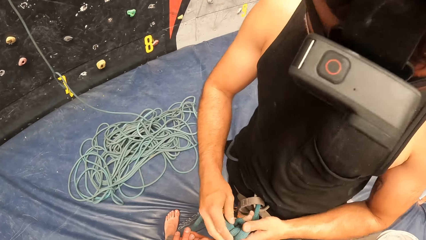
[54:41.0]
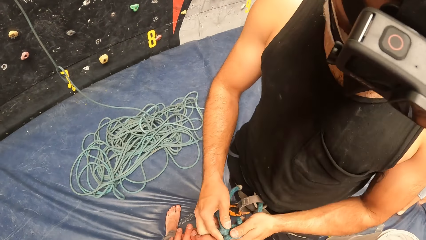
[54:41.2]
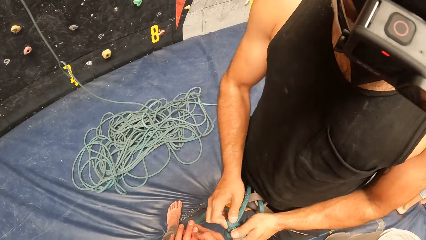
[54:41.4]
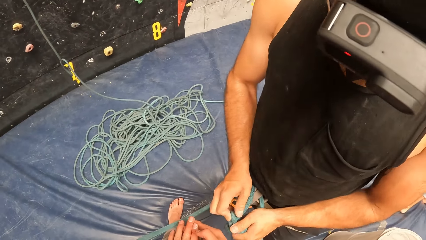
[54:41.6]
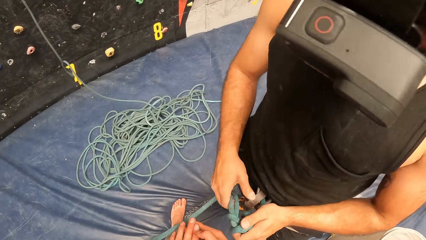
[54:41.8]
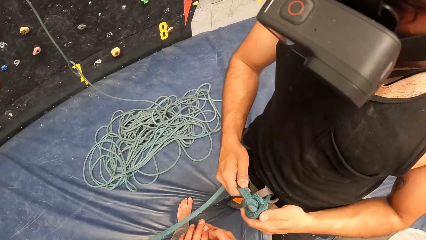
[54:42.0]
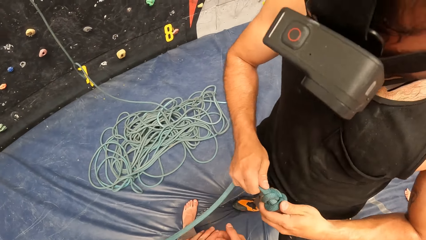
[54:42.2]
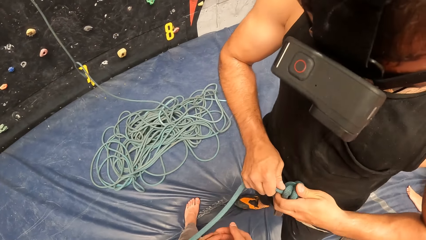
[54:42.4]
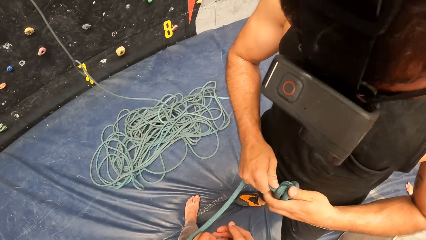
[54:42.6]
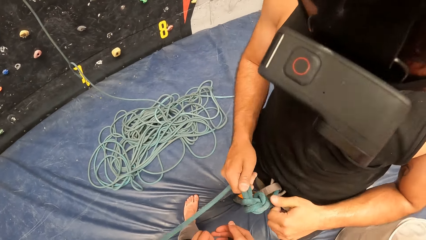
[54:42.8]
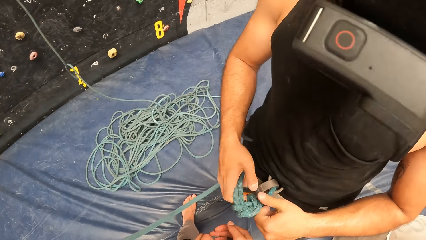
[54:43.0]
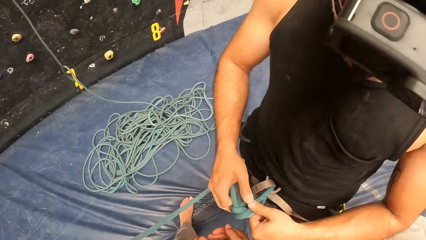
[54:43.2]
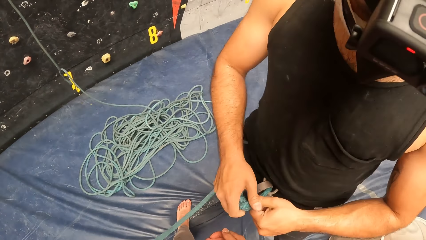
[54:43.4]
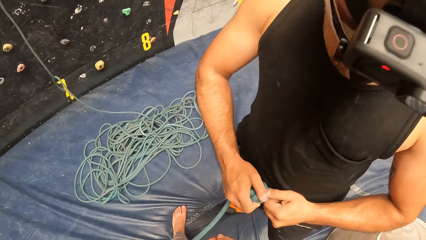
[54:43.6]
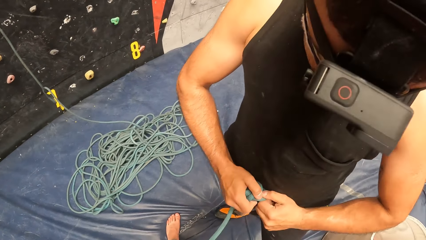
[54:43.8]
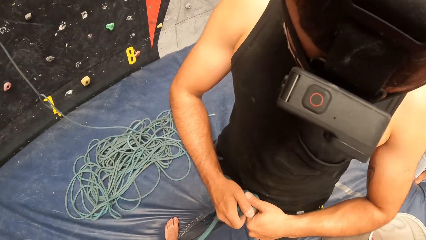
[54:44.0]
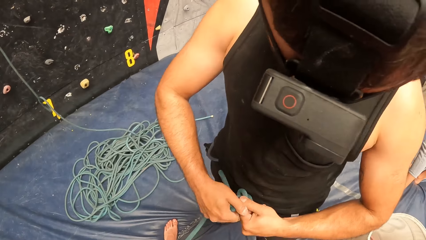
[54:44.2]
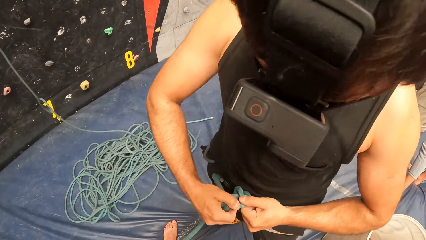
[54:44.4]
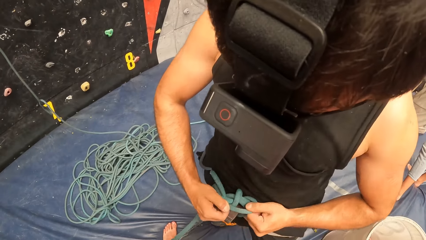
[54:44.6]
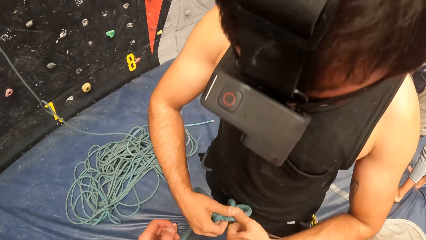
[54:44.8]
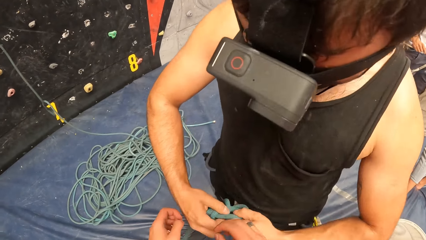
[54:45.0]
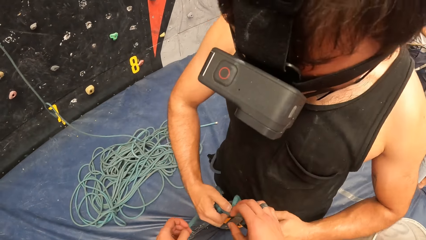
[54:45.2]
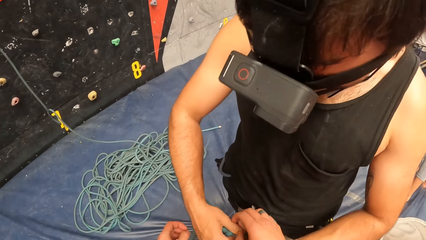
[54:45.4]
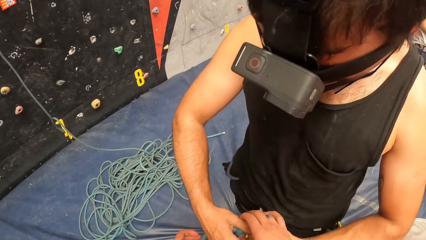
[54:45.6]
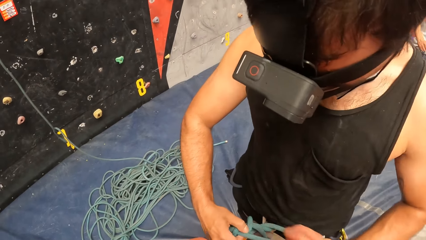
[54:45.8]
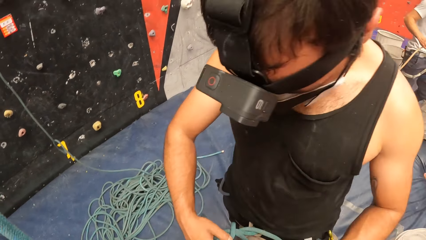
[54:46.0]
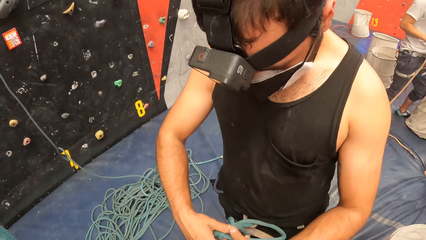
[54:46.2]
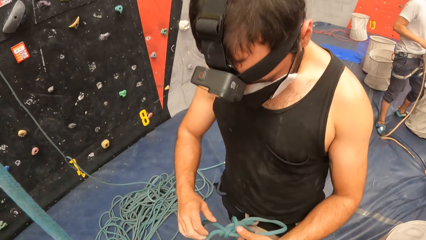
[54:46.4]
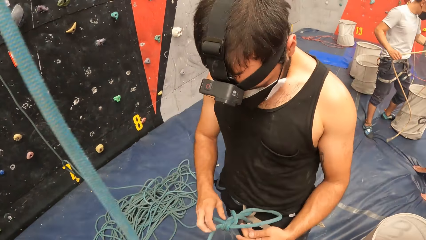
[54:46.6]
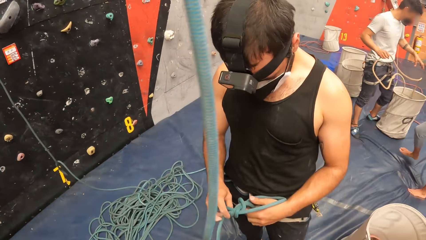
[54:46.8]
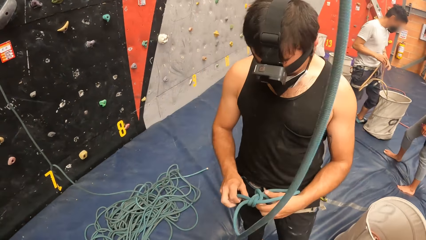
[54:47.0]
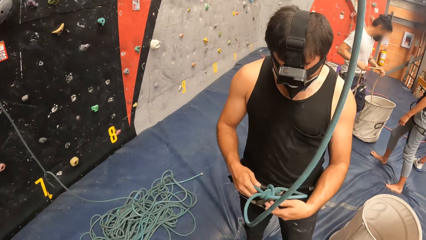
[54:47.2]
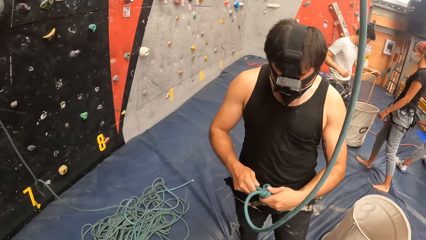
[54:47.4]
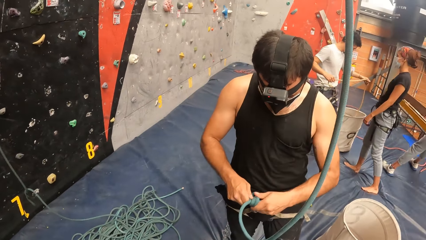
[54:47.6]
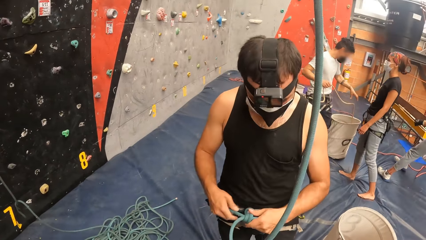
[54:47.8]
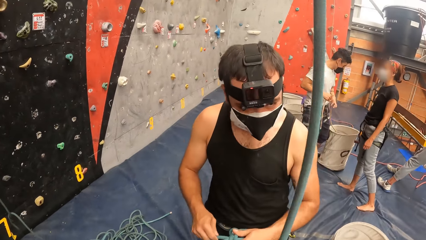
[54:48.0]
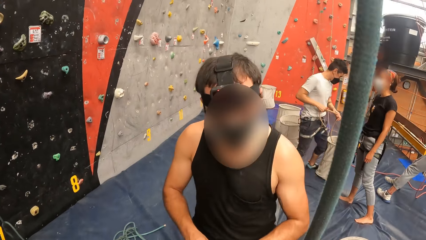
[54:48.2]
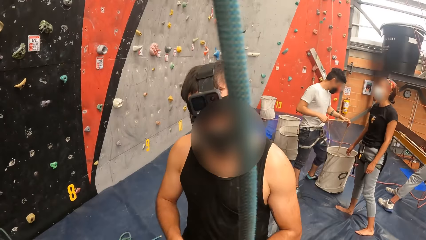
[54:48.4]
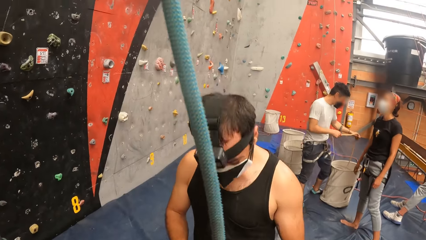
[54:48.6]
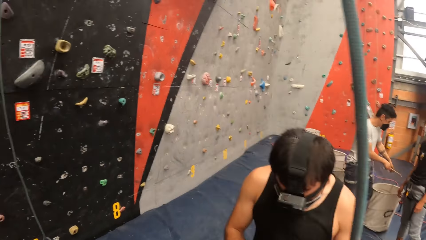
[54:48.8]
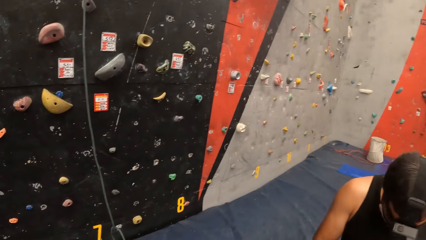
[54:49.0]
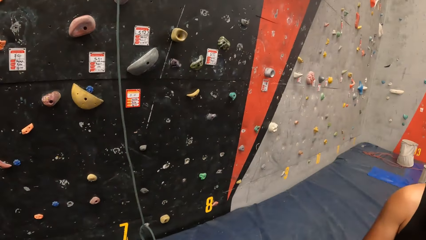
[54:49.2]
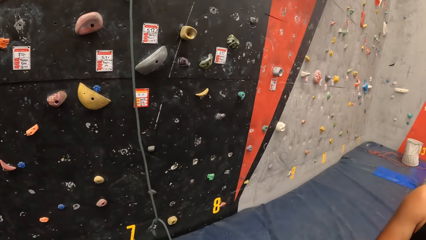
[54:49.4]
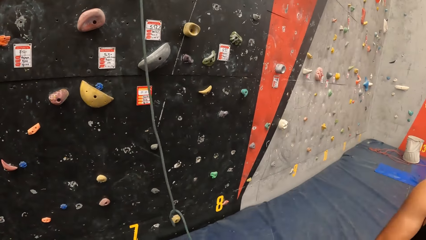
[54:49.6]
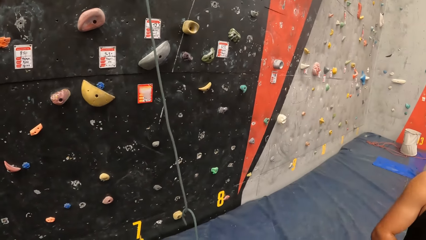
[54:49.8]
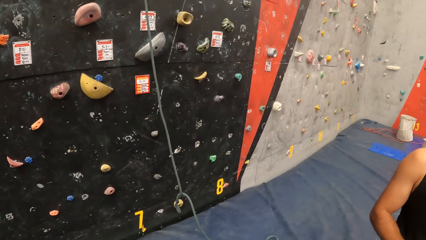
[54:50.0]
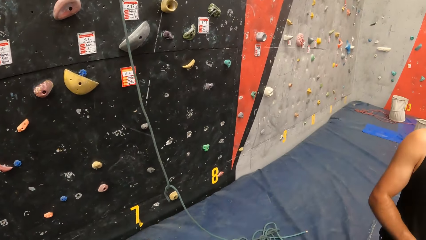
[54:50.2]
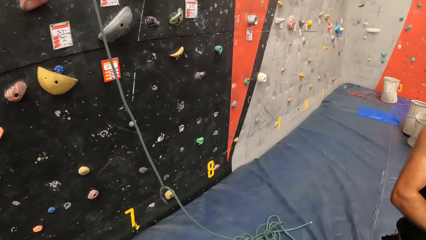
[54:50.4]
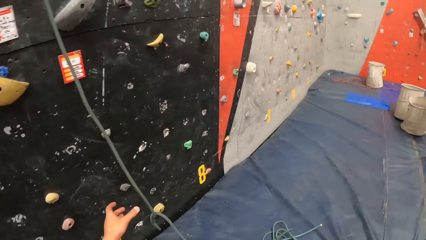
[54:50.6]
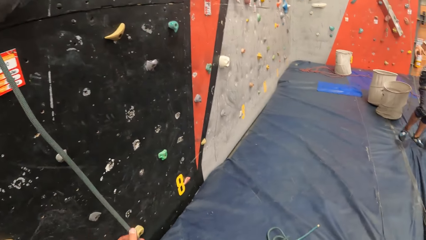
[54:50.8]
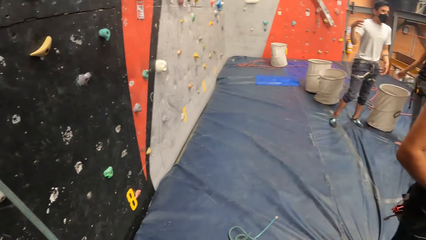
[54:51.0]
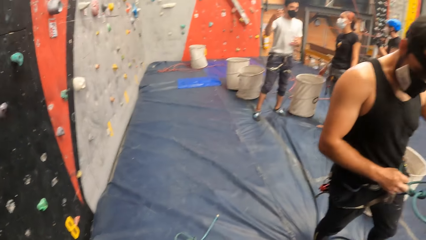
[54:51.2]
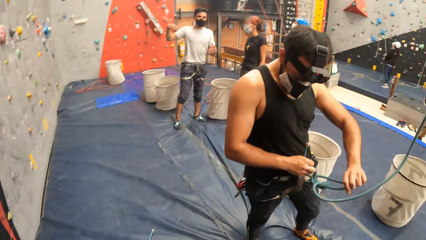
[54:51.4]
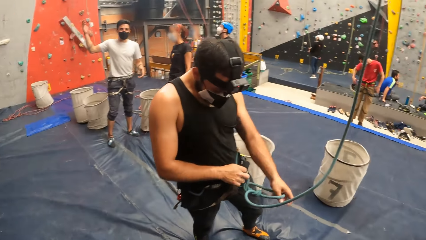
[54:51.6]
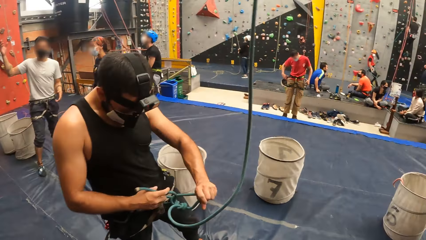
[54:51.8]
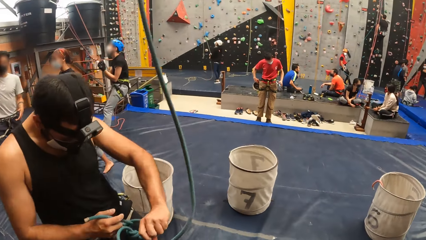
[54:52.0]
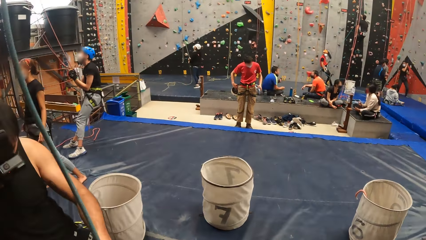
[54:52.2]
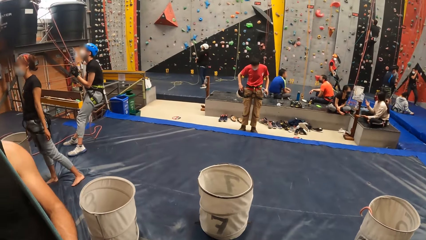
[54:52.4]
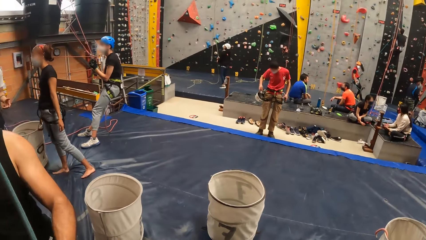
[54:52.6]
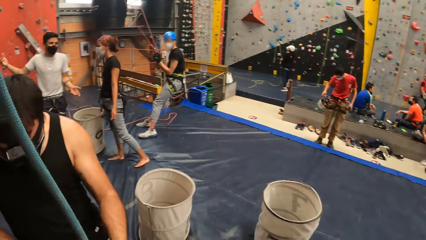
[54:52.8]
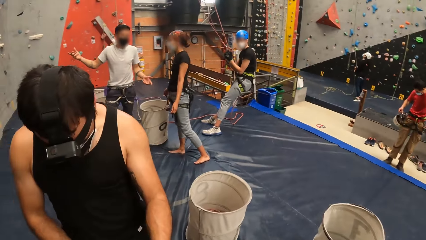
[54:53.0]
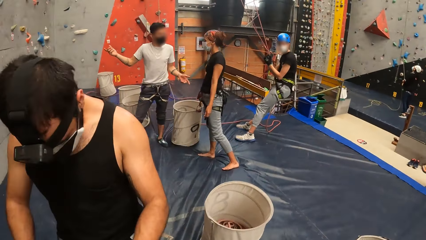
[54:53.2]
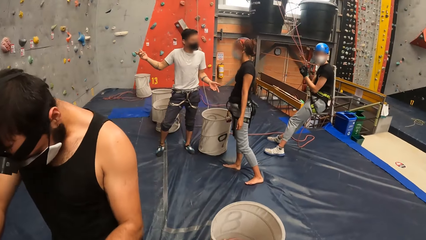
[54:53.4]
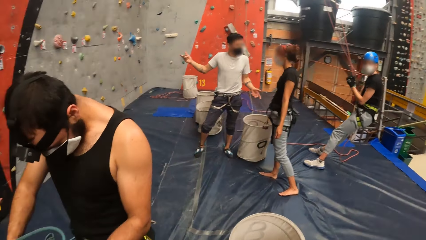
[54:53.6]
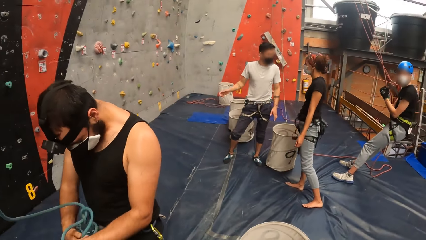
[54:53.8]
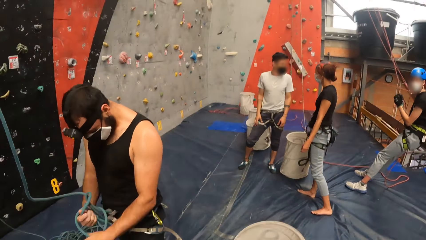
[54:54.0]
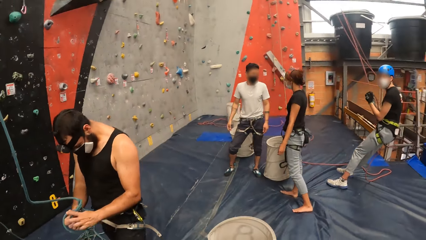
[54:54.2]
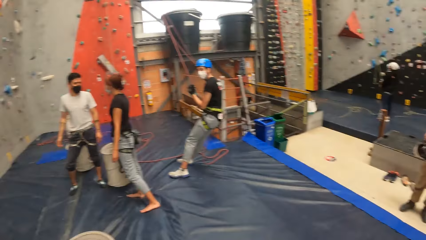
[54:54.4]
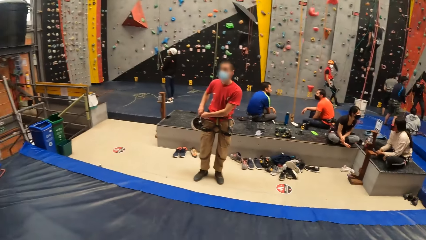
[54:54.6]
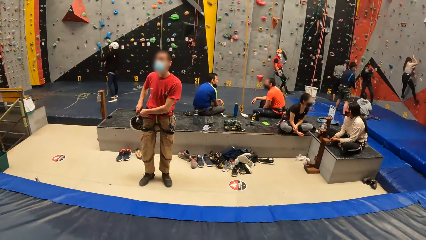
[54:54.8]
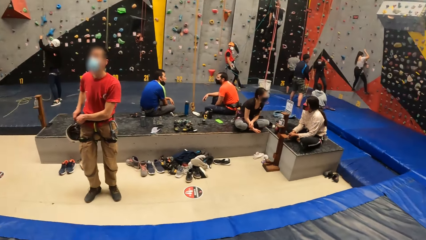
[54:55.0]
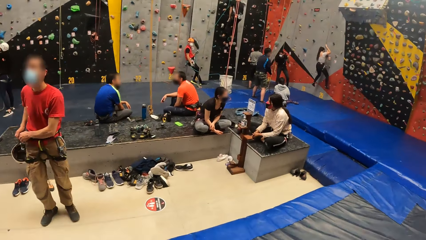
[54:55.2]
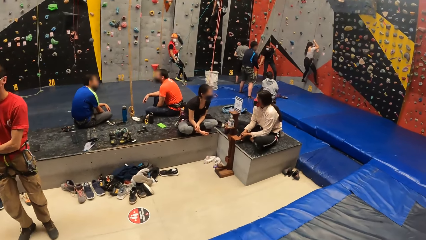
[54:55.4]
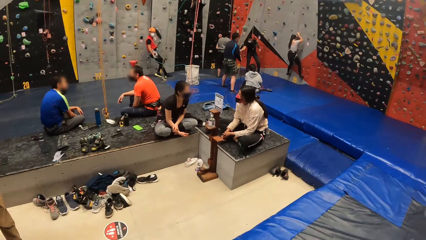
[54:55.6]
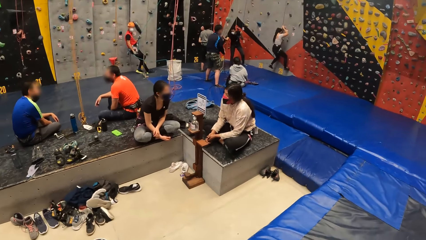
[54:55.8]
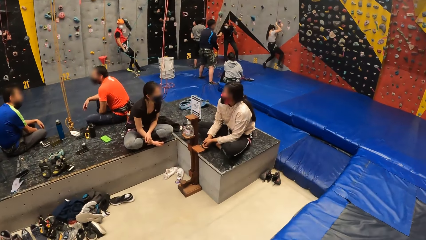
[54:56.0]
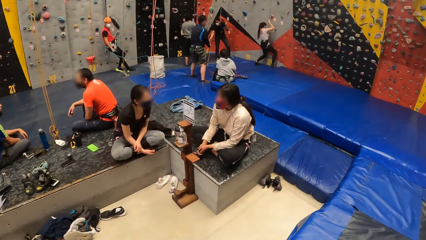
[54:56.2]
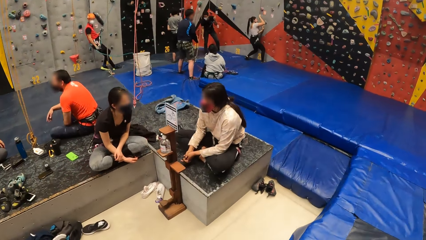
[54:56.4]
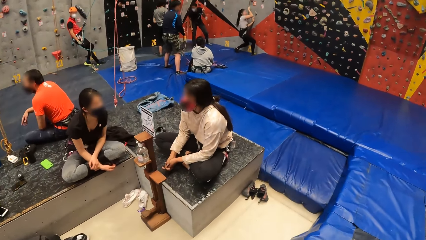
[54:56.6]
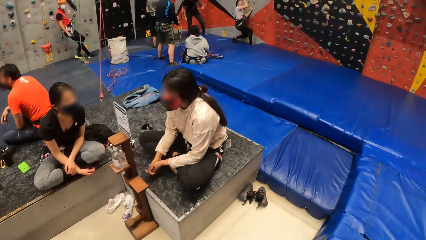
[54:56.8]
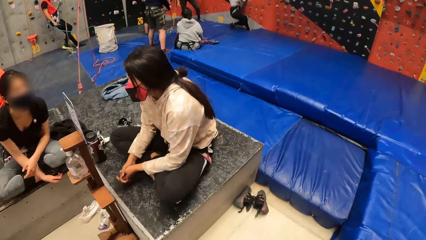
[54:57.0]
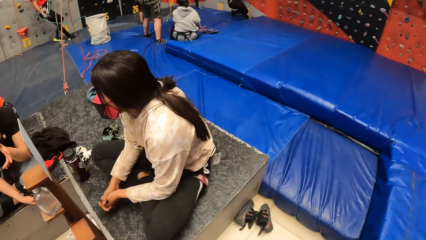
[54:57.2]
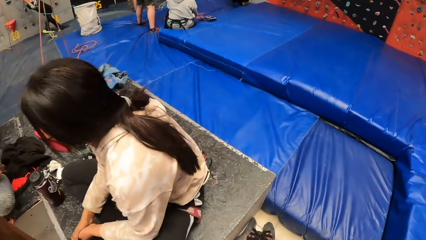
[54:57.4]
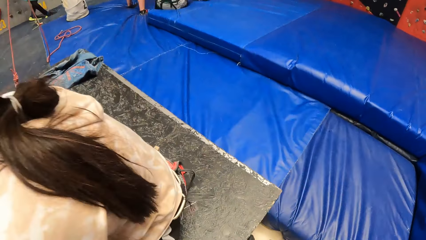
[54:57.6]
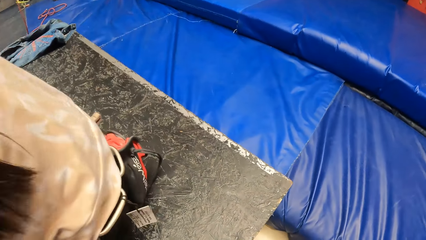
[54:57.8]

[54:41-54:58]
The camera wearer grabs the rope with a right hand. A man adjusts the rope with both hands and looks at the camera wearer. The camera wearer stares around. He walks. He holds the rope with a left hand. He looks around the play place. The man adjusts the rope with both hands. The camera wearer walks around. He stares around. He walks around.
